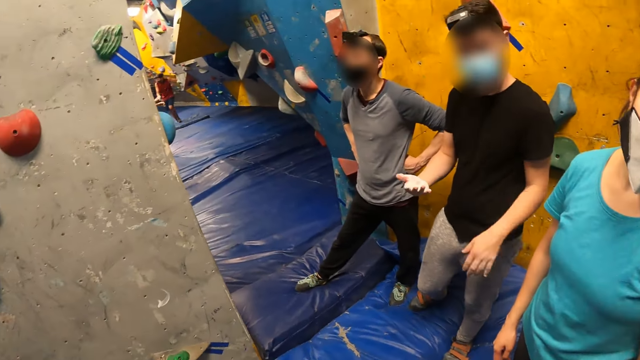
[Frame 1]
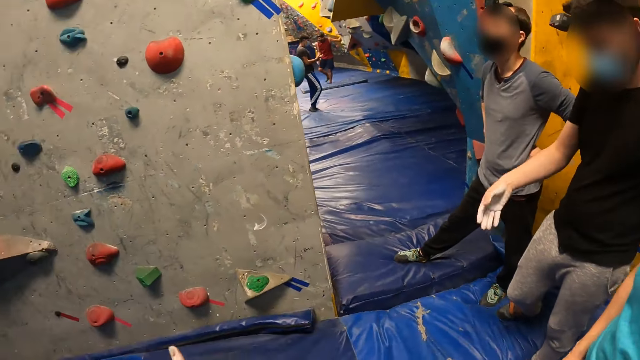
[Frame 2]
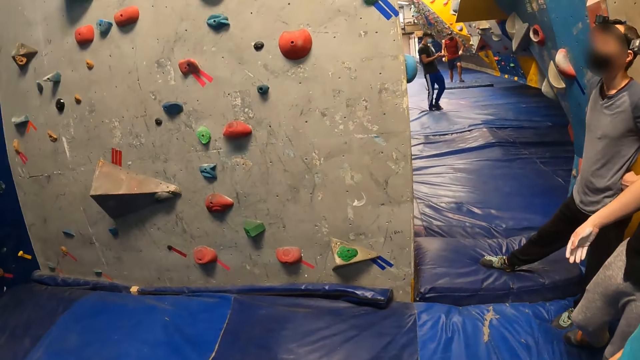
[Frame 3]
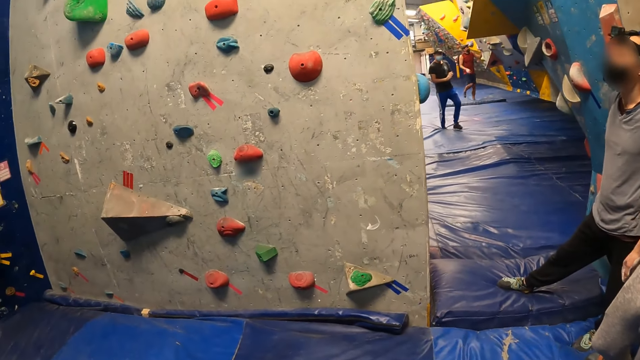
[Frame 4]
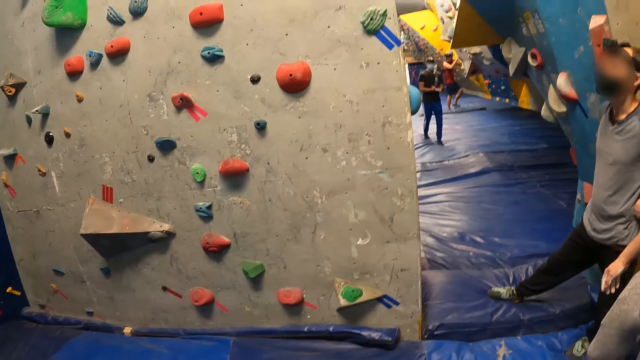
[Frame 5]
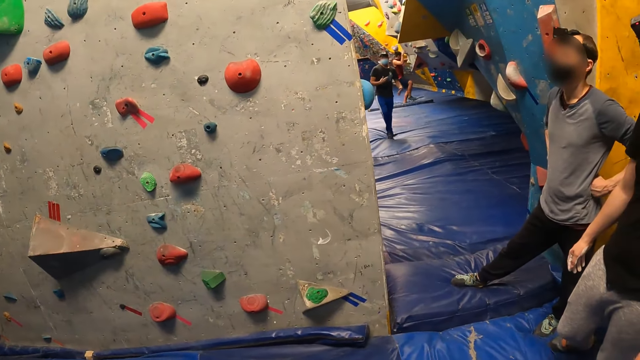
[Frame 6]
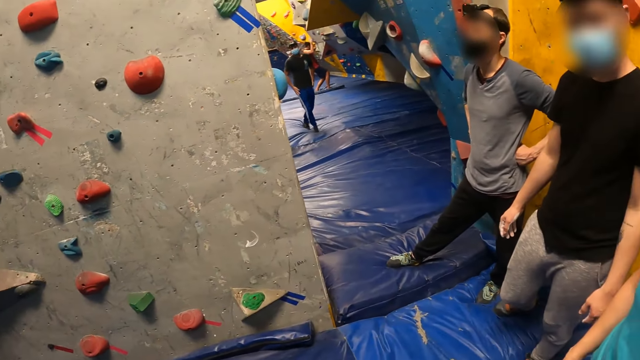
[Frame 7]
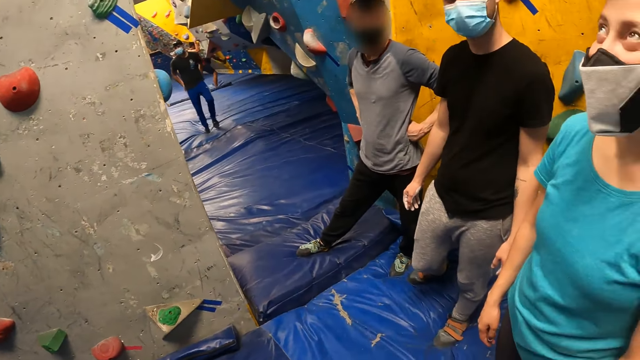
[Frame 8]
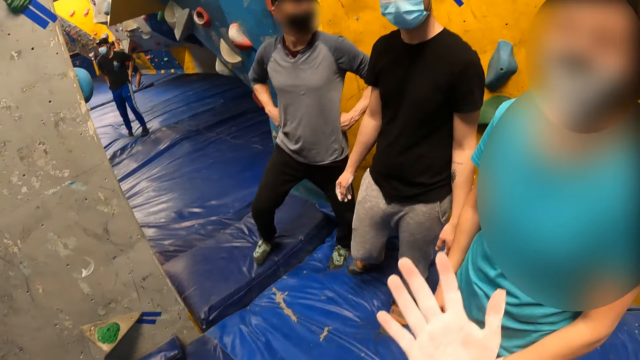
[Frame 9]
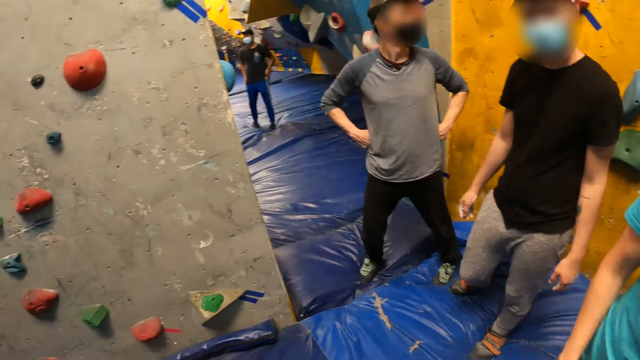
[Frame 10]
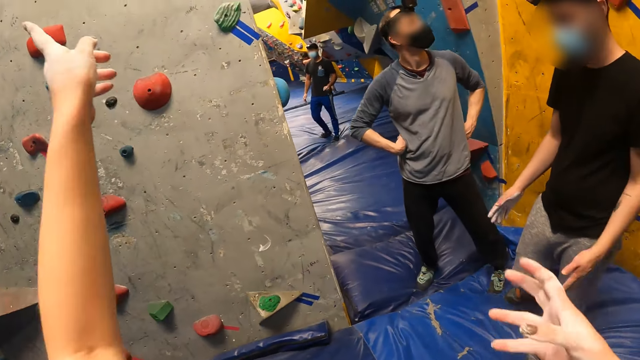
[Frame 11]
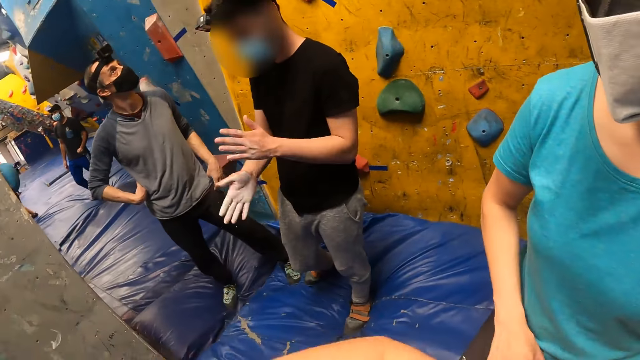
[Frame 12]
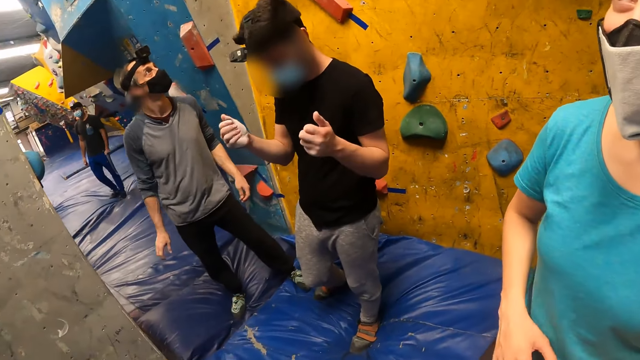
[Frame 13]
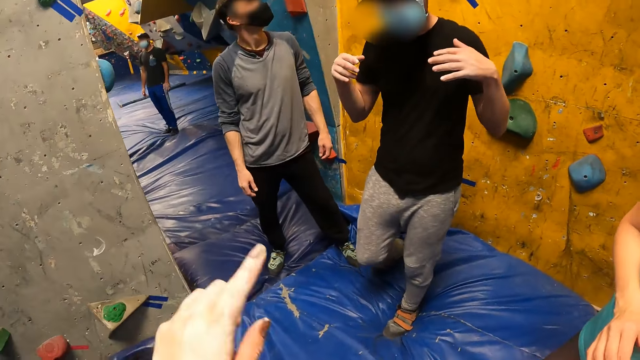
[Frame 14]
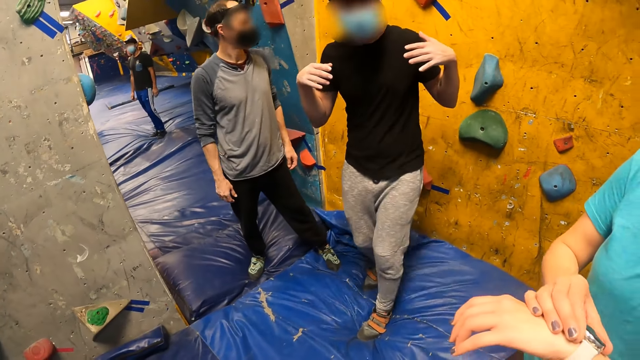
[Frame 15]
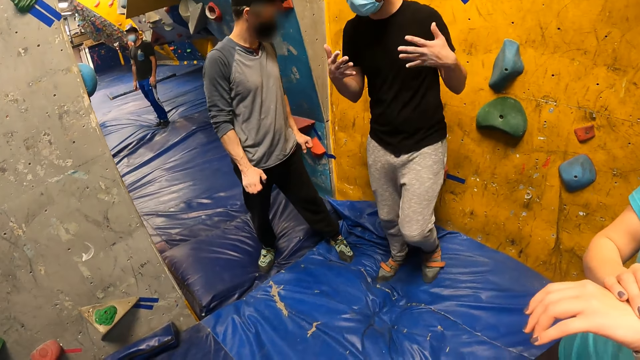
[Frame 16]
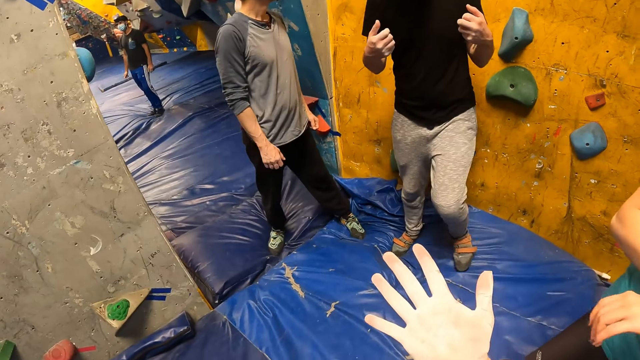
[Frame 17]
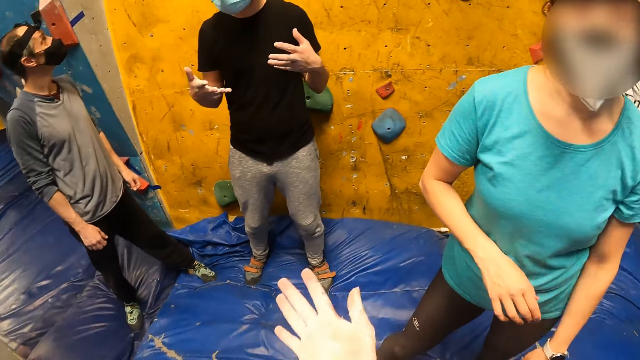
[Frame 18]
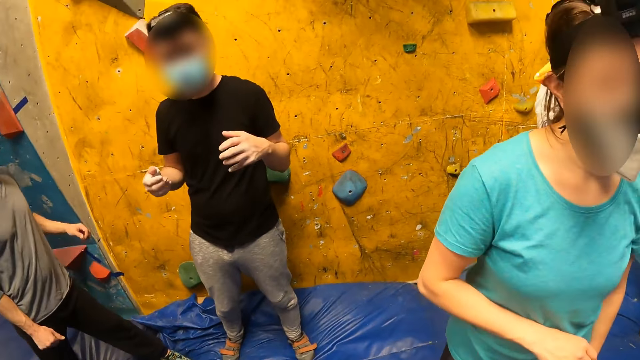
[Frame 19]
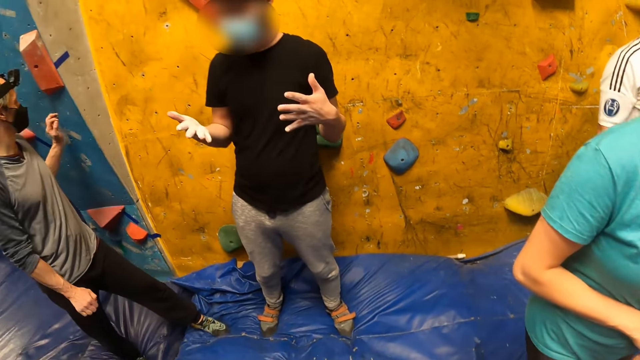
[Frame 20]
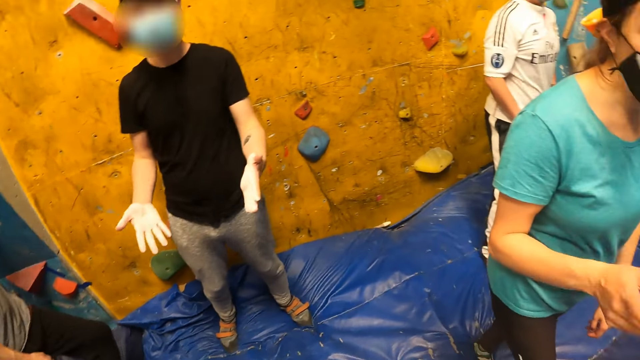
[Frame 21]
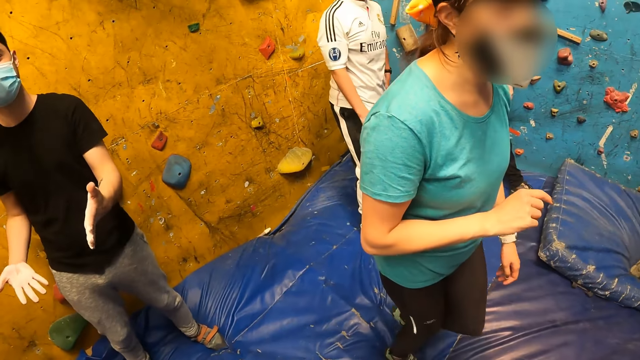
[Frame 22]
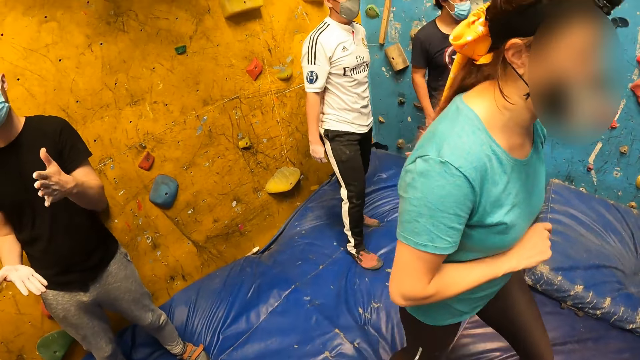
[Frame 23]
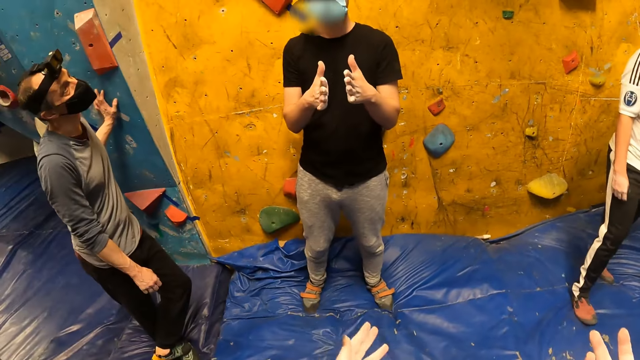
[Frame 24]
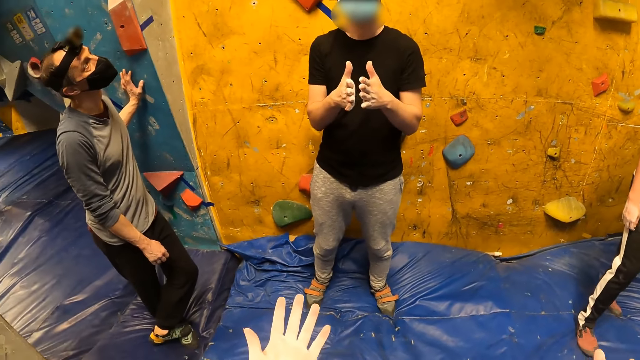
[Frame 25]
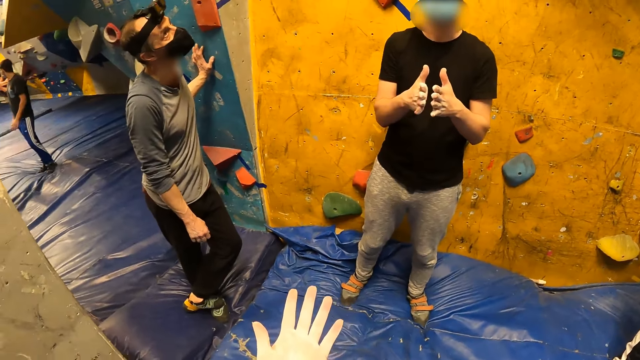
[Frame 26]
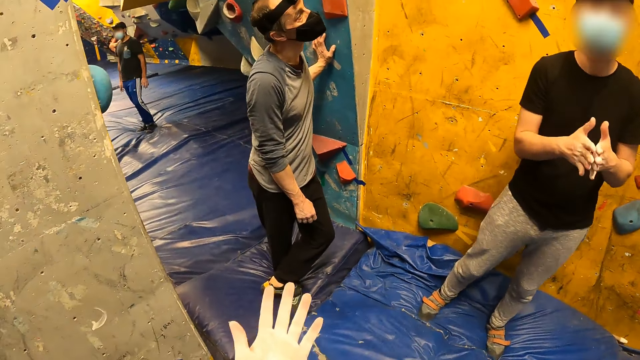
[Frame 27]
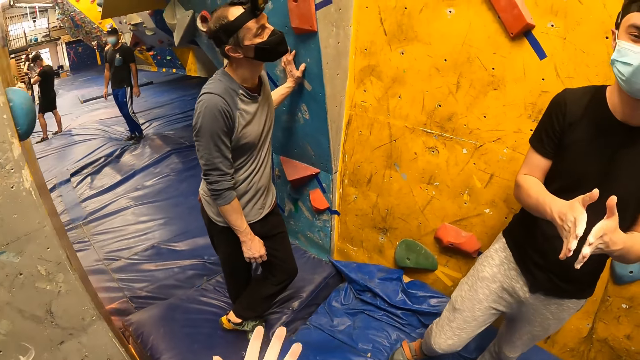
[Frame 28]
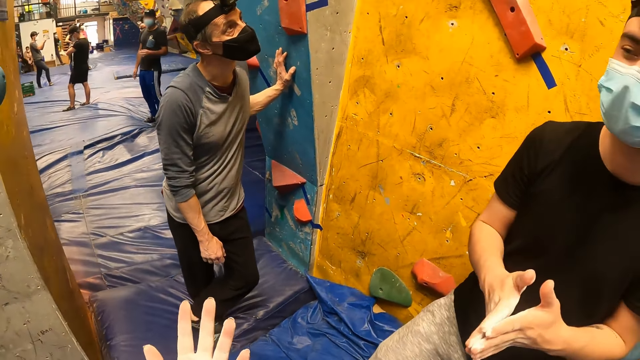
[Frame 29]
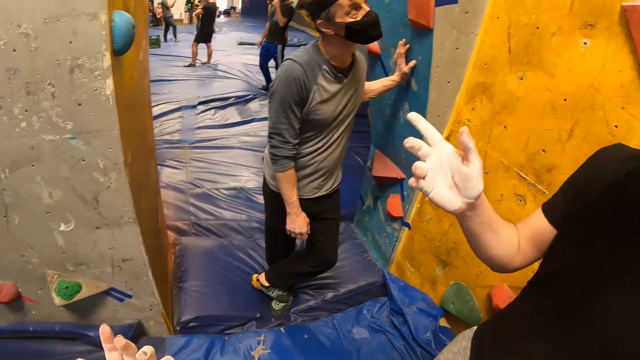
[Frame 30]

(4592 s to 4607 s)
A man looks at his hands. The camera wearer points her finger out. She looks at the climbing wall. She raises her left palm. She points her finger out. She gestures with both hands. She moves her hands. The man rubs his hands together. The man moves backwards. The camera wearer looks at her hand. A woman points at the camera wearer. The woman walks away. The camera wearer looks at her hand. The man moves his hands.

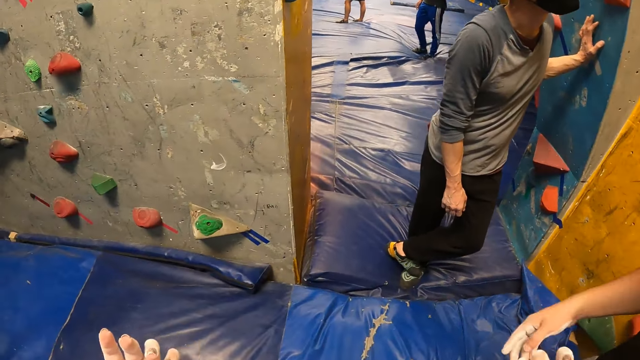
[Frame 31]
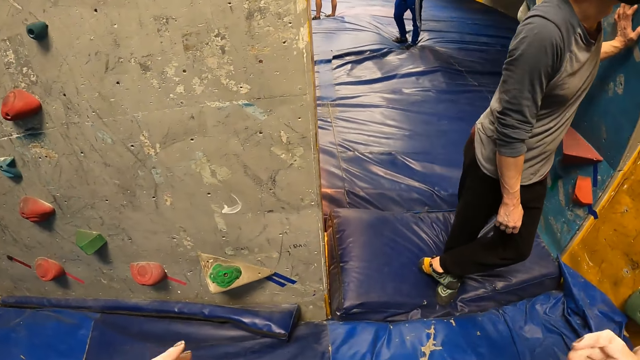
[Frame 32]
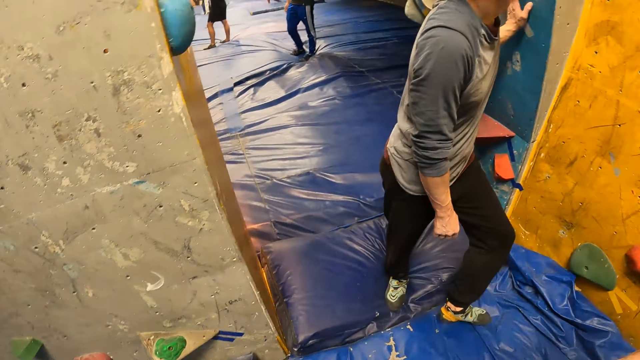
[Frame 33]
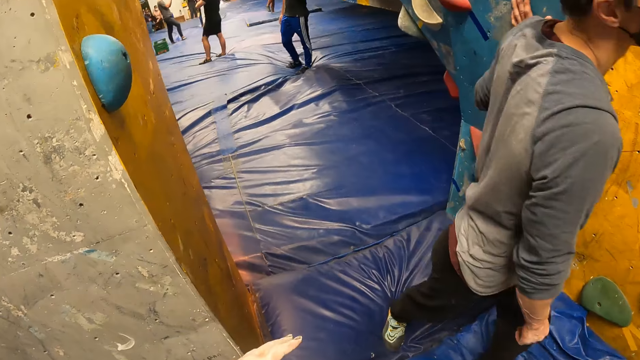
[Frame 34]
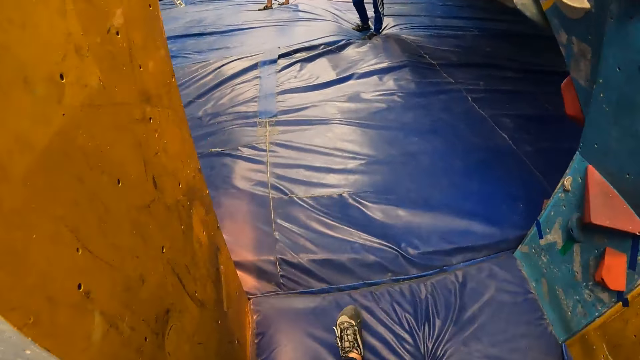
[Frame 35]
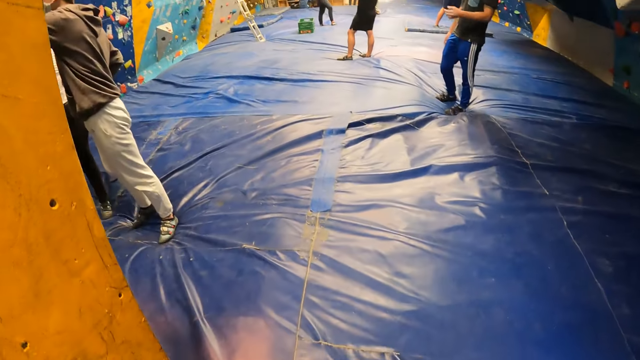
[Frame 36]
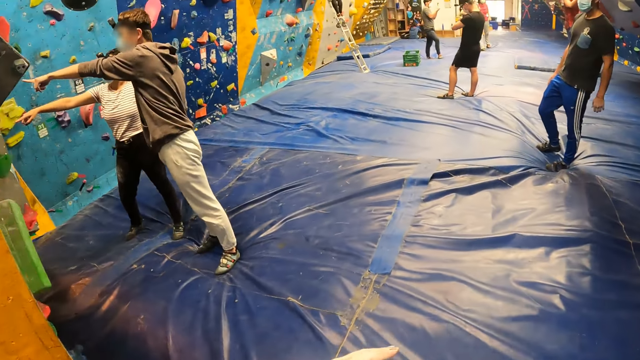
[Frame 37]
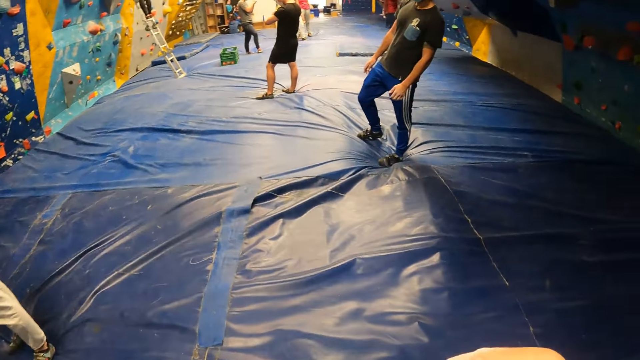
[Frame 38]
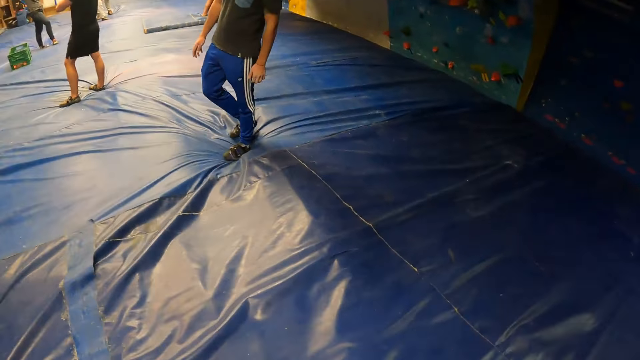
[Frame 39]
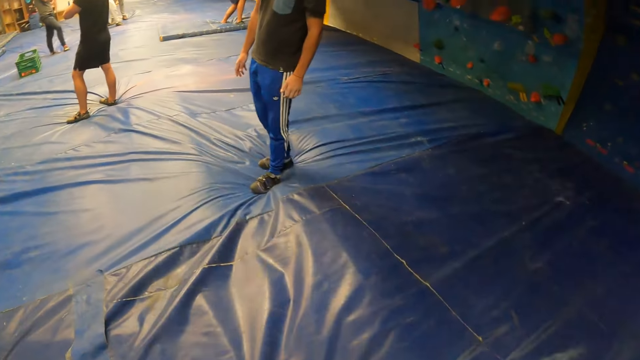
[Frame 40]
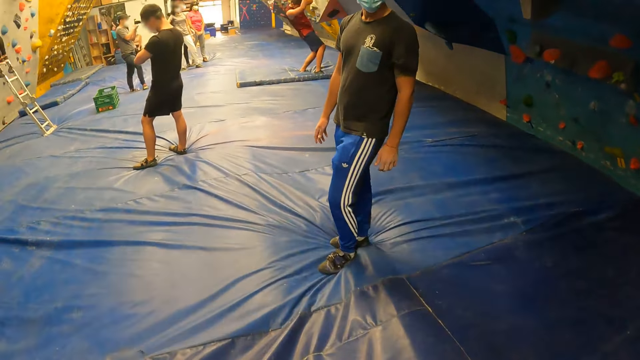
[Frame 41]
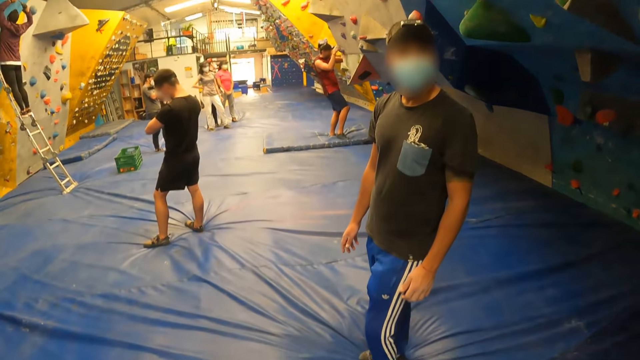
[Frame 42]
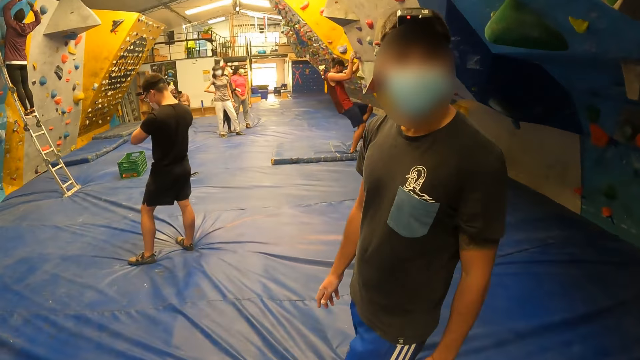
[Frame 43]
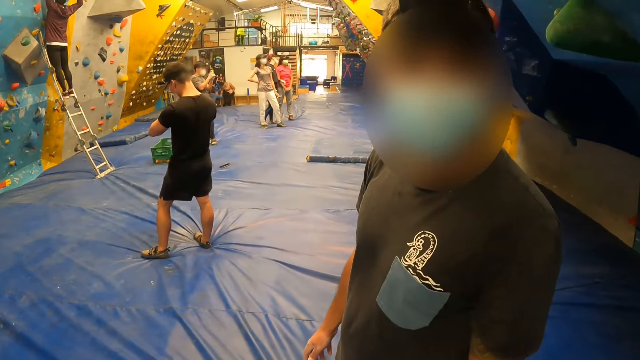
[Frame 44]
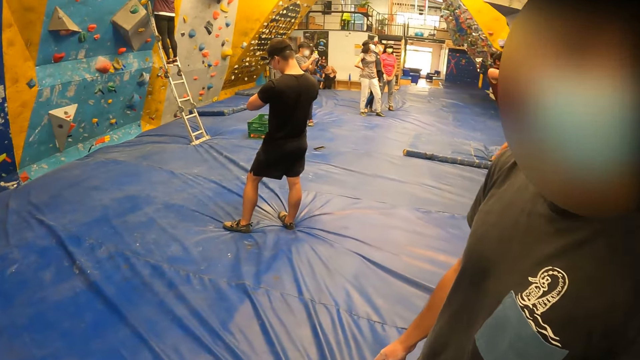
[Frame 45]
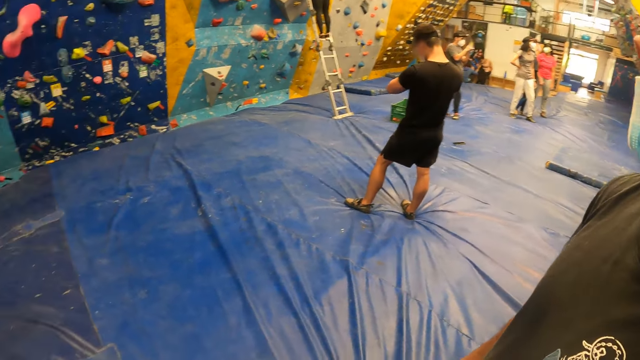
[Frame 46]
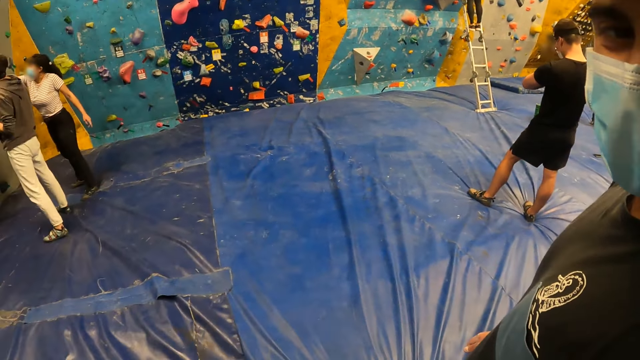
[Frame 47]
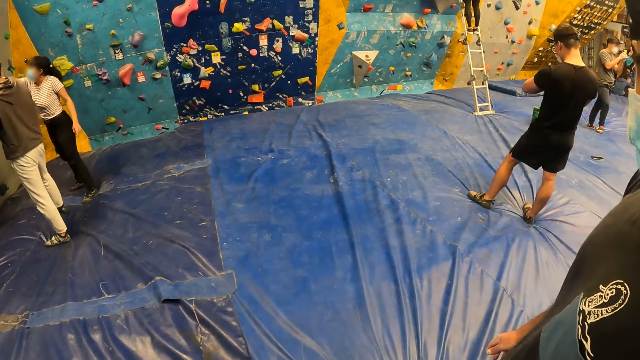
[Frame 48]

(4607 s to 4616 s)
The camera wearer walks into another room, to a climbing arcade. They walk towards a man. They interact with the man.
